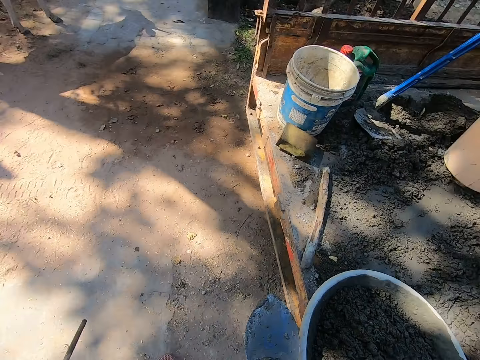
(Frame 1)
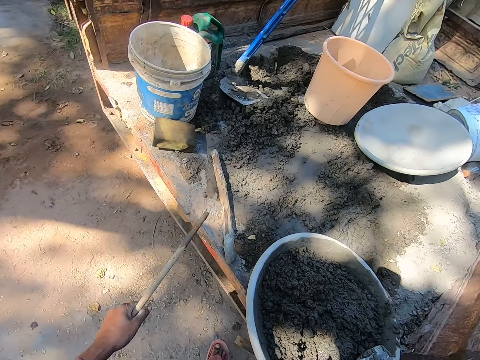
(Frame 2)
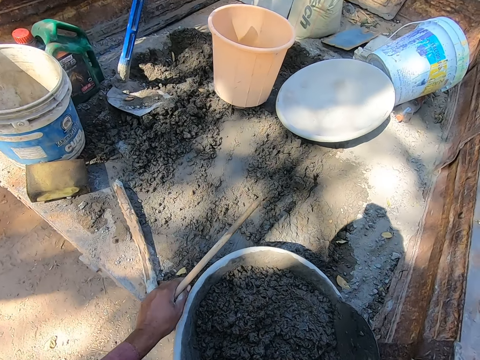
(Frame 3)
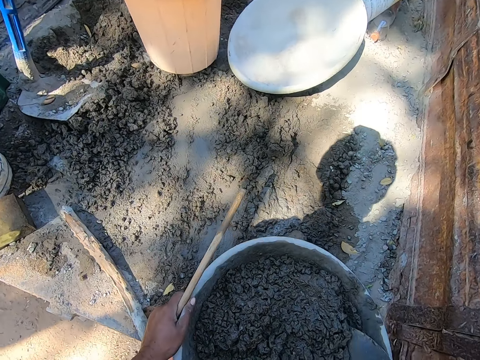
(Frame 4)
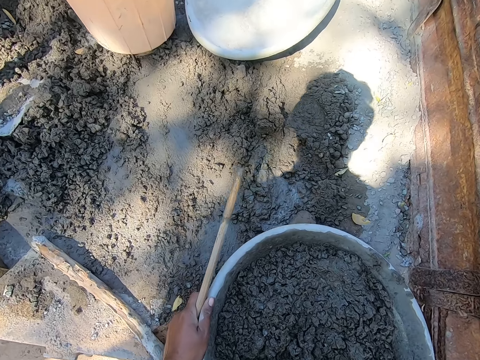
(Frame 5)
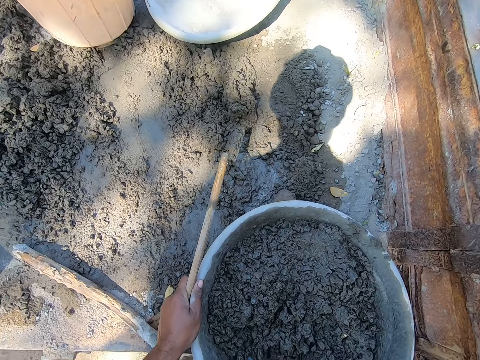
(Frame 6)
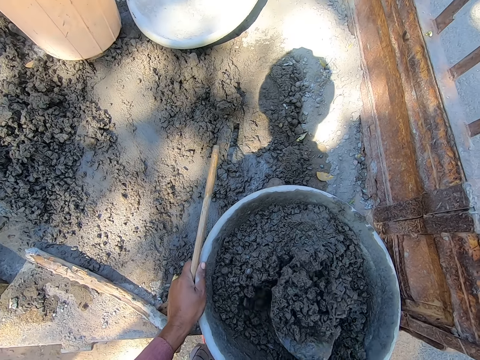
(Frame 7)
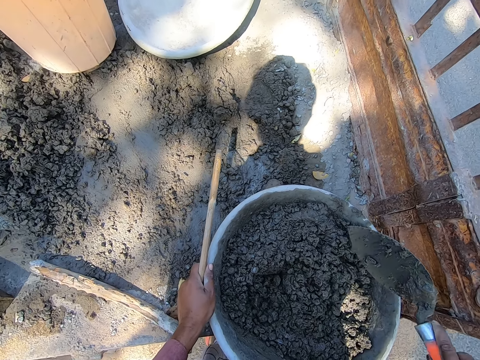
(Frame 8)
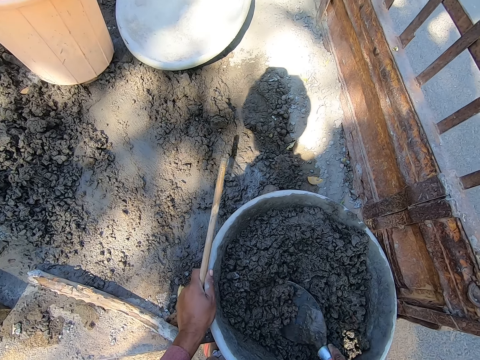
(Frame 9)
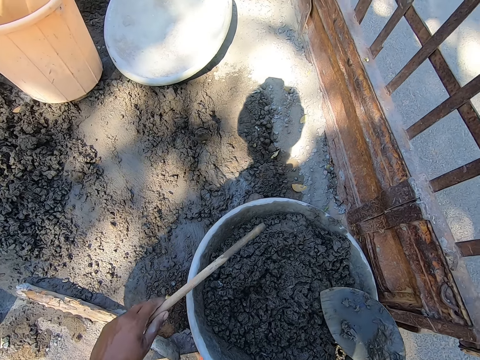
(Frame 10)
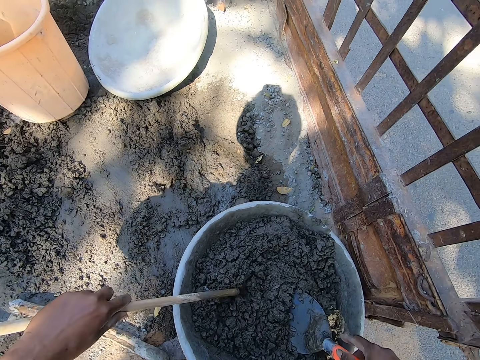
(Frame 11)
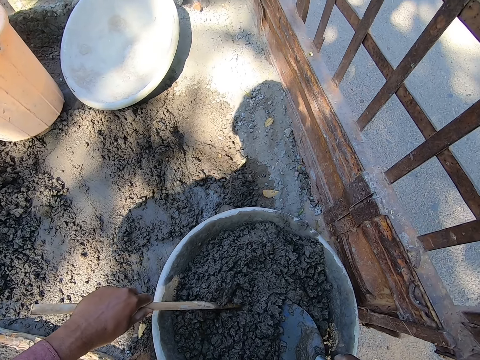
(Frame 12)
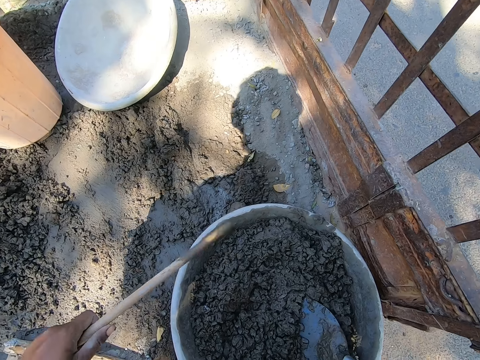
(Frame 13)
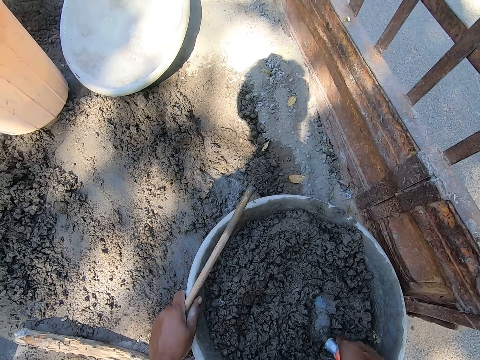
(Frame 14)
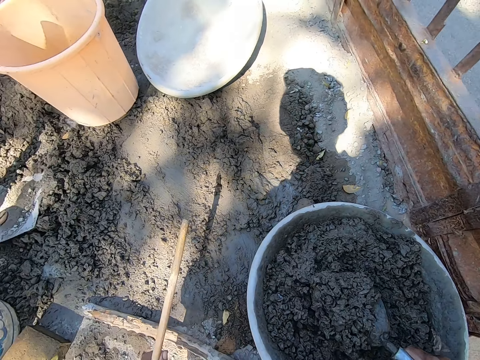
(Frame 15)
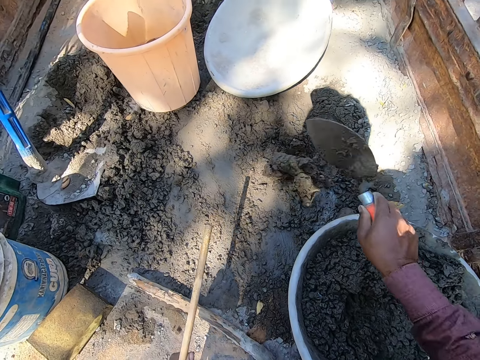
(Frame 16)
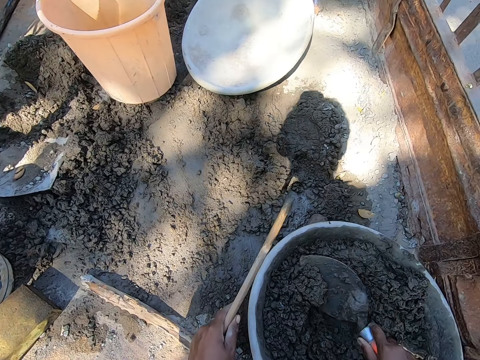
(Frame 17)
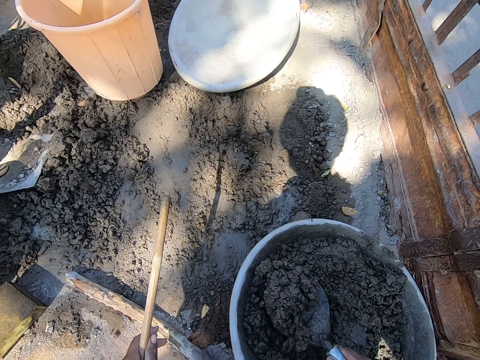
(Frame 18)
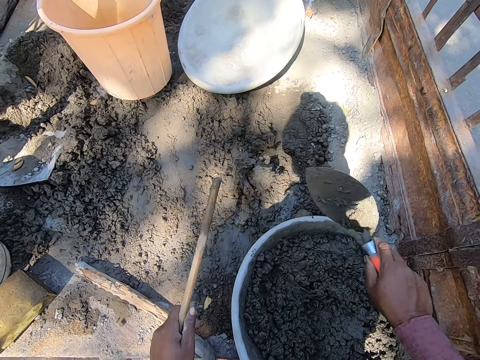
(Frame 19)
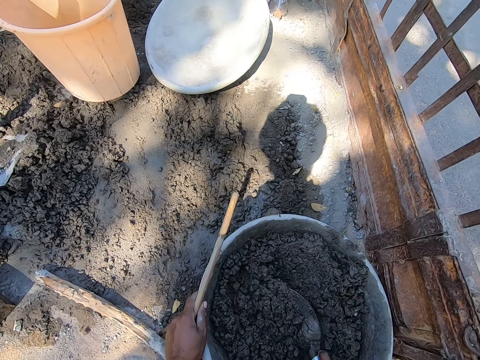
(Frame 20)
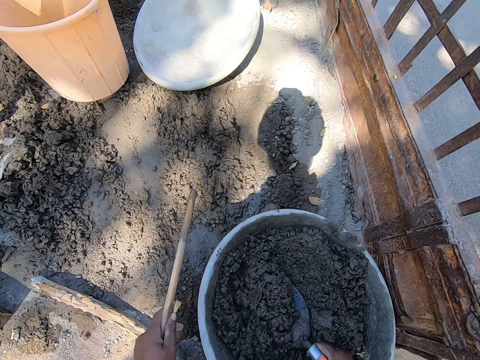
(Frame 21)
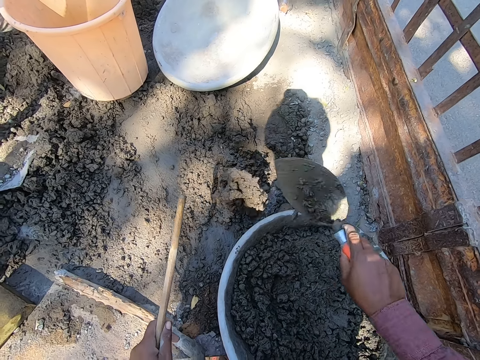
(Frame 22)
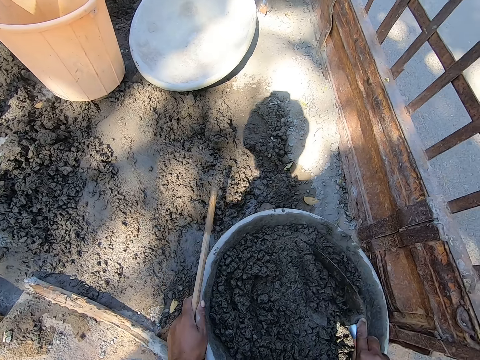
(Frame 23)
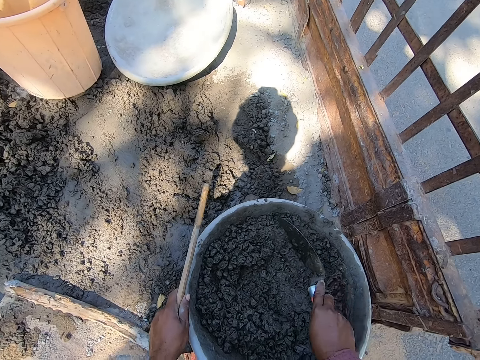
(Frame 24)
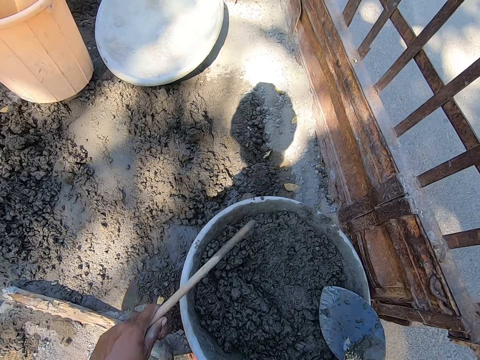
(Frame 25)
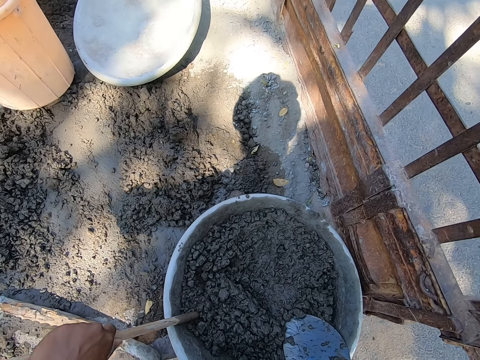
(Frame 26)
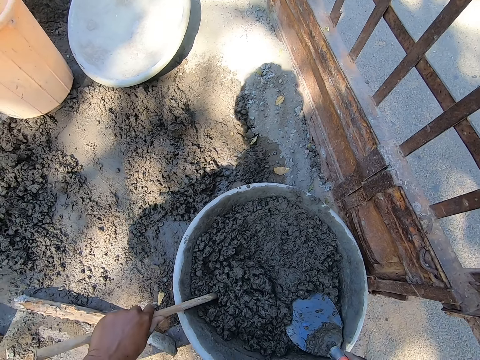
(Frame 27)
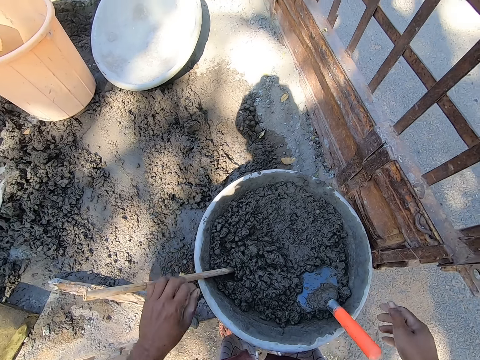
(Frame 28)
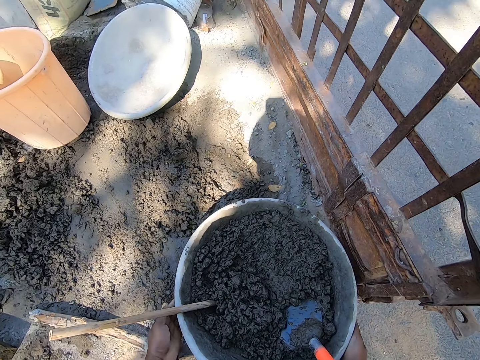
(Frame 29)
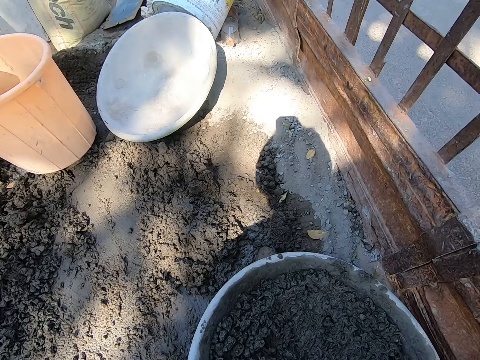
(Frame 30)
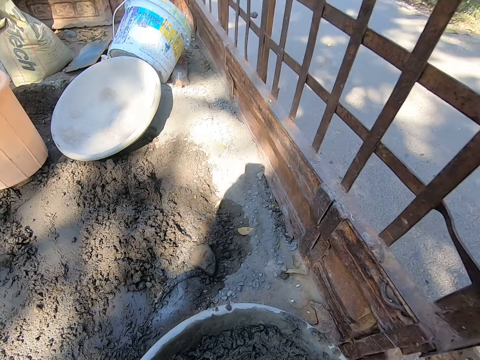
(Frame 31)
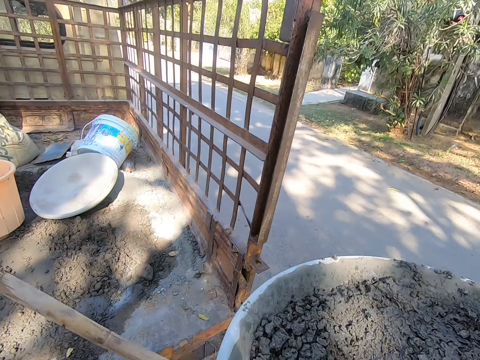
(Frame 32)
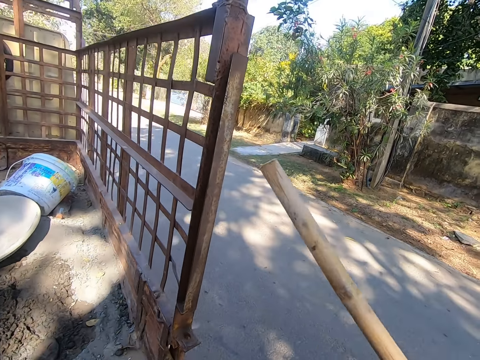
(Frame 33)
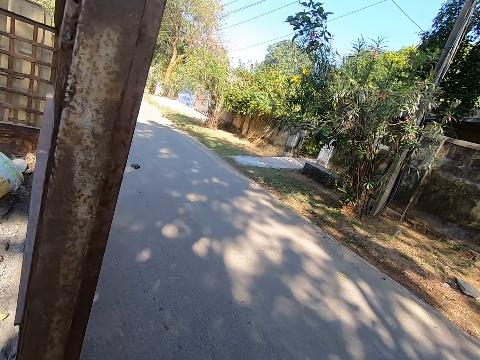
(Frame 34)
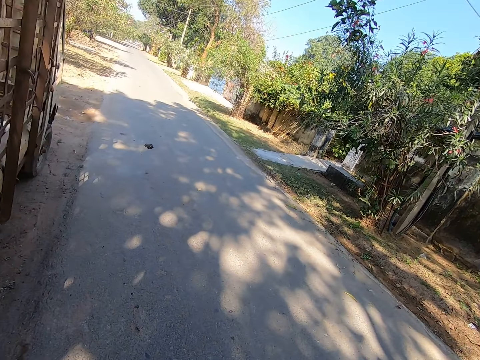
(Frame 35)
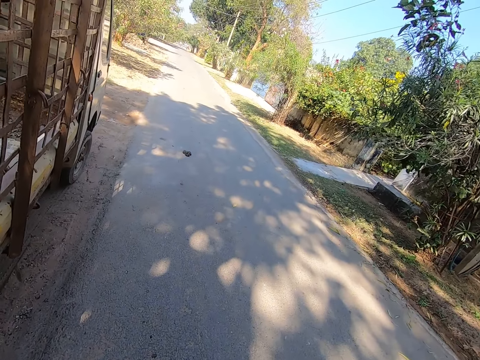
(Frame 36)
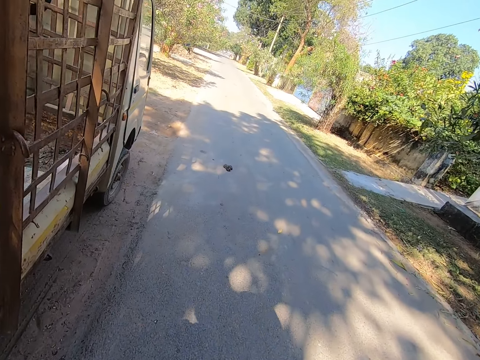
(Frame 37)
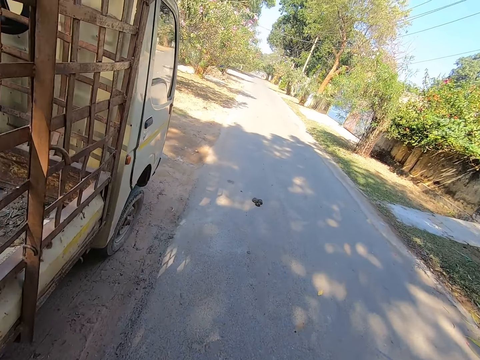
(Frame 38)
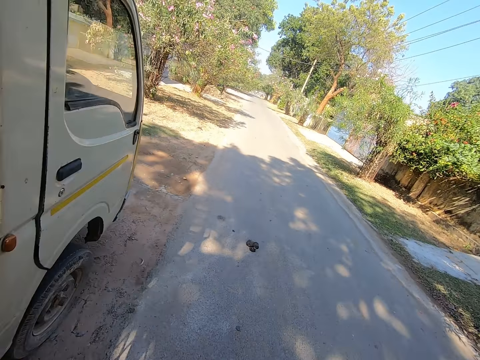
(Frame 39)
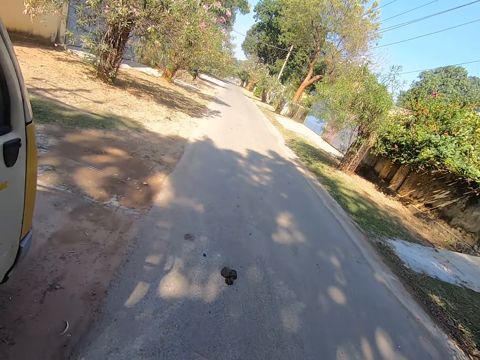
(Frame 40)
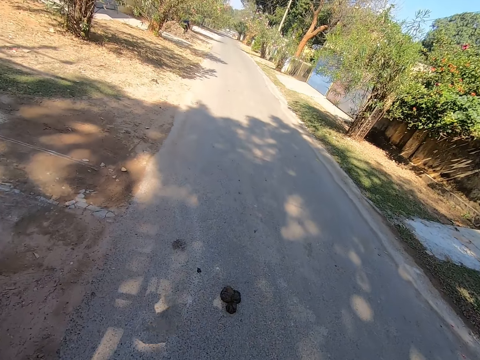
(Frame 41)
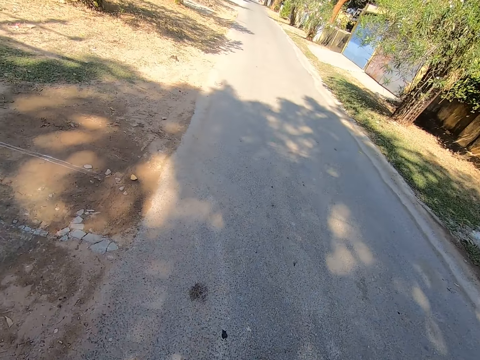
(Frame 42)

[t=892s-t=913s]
The camera wearer mixes the cement. They dip the stick in the cement. They scoop the cement. They drop the cement on the truck. They scoop the cement. They drop the cement on the truck. They scoop the cement. They drop the cement on the truck. They move the cement. They put the trowel in the mortar tray. They put the stick in the mortar tray. They pick up the mortar tray. They walk along the road.

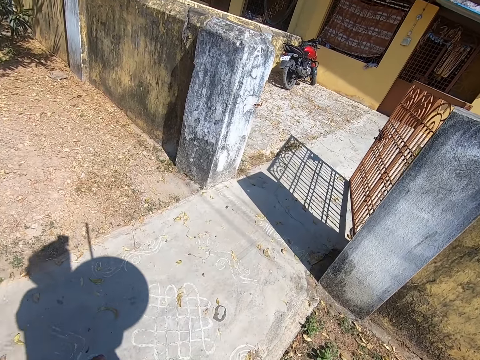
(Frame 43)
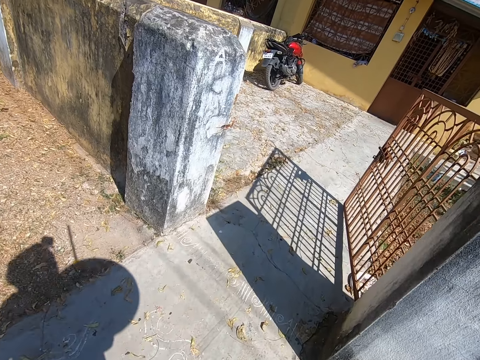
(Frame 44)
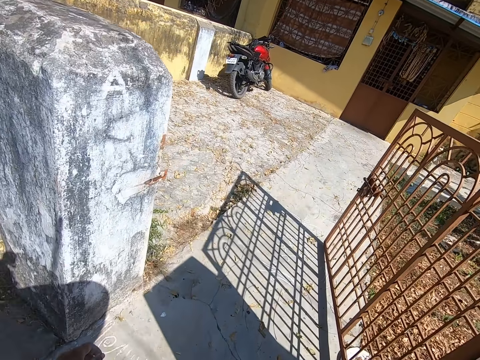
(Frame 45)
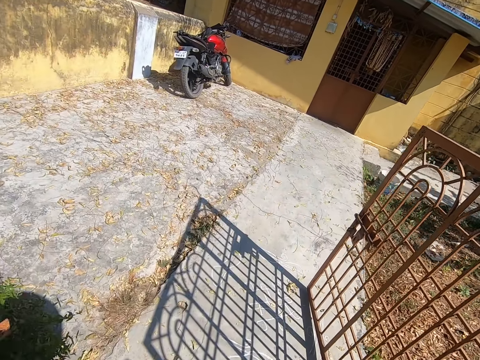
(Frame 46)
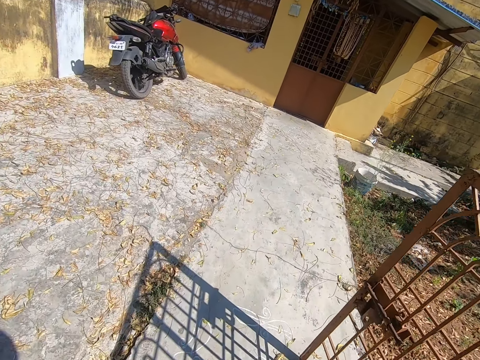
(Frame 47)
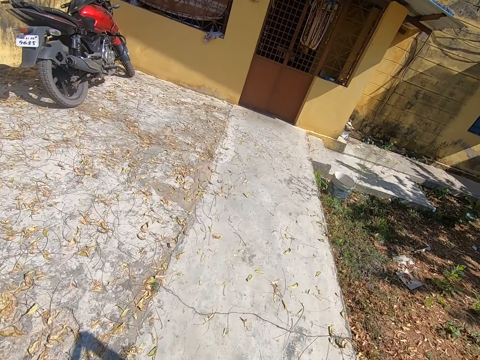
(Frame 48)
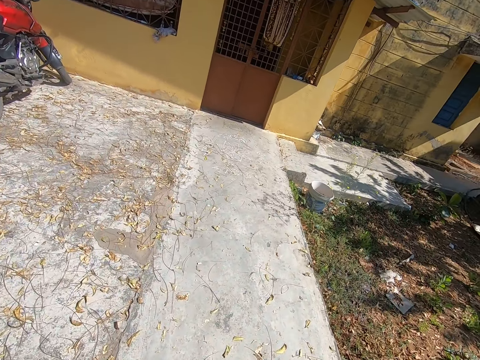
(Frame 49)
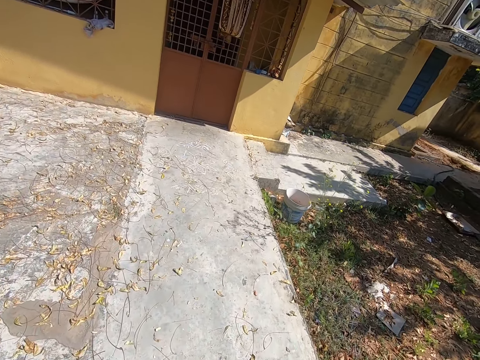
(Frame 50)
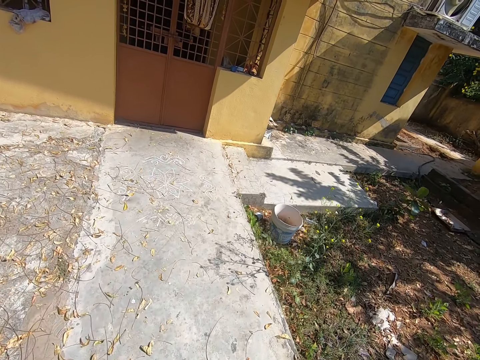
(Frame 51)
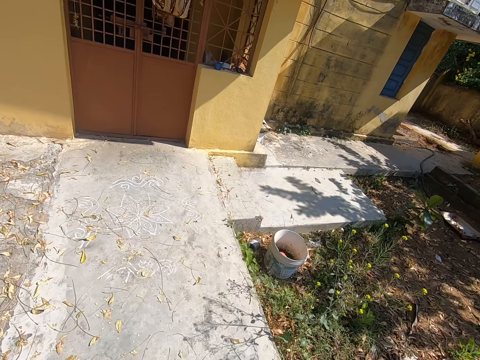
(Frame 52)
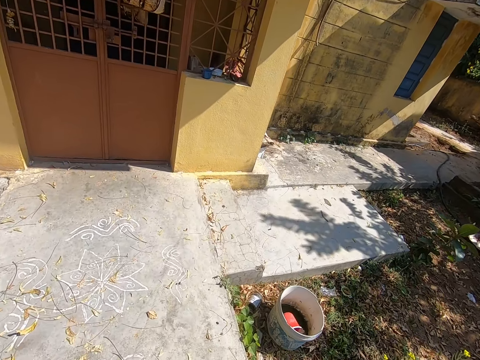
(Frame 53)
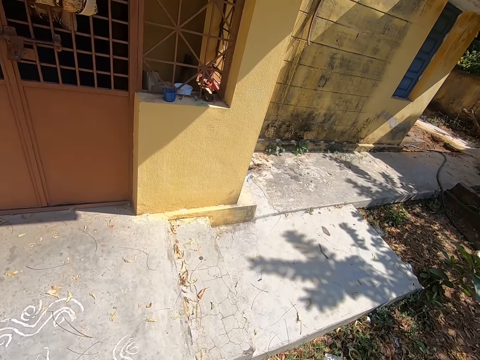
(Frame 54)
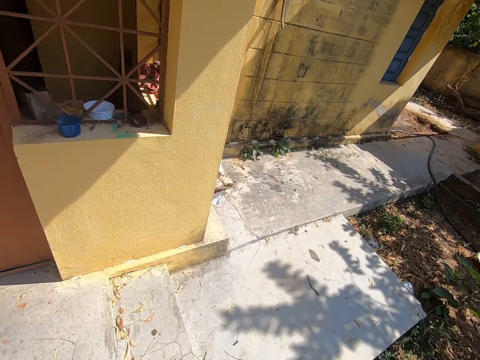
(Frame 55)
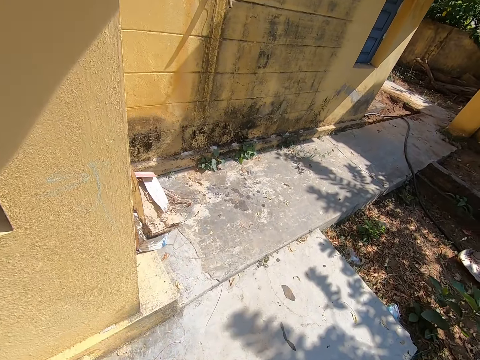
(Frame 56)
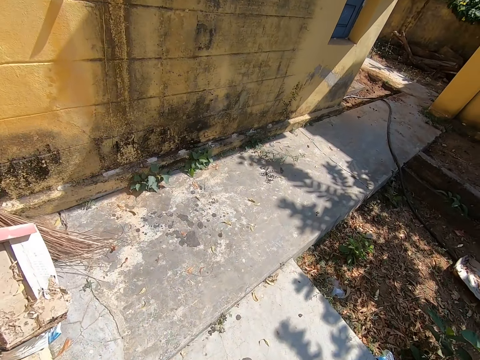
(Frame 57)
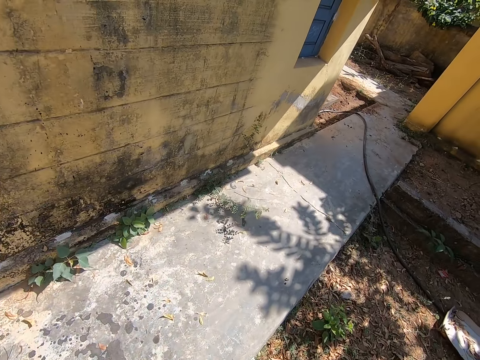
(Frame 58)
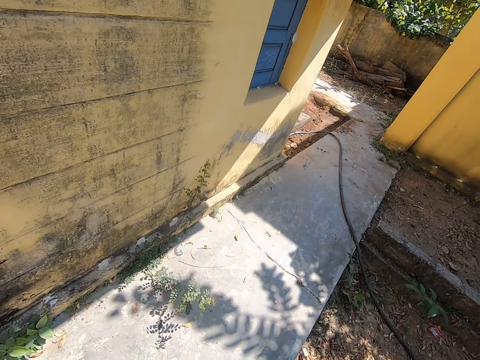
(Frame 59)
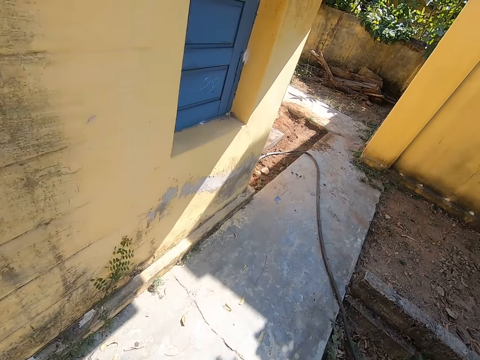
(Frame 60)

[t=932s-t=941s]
The camera wearer walks around the compound.
